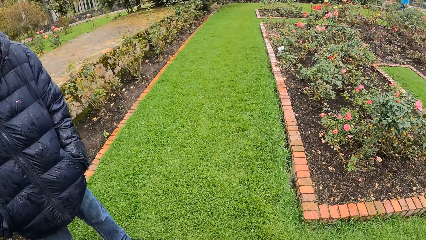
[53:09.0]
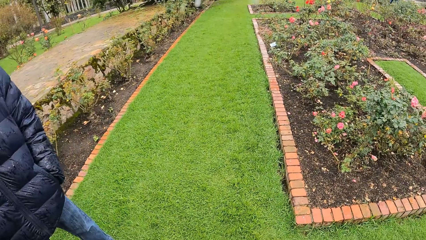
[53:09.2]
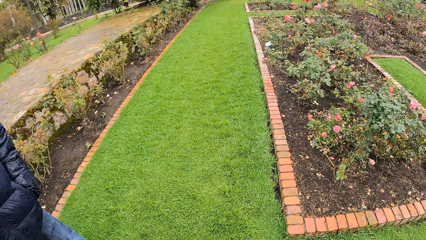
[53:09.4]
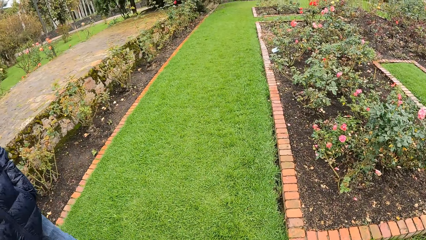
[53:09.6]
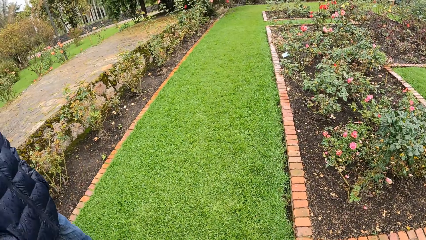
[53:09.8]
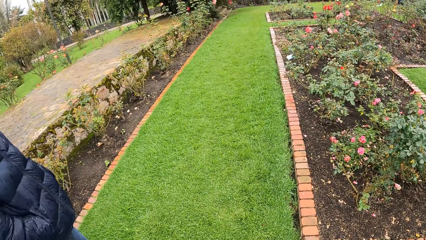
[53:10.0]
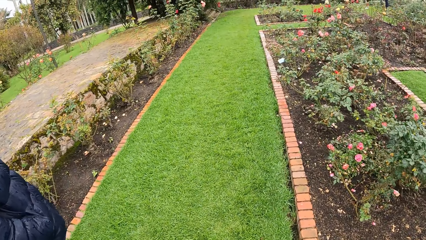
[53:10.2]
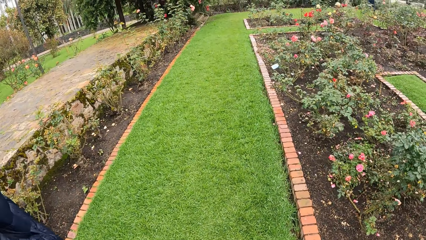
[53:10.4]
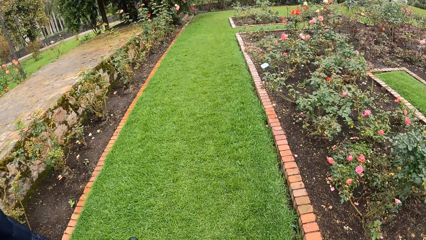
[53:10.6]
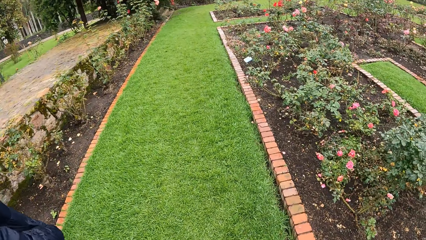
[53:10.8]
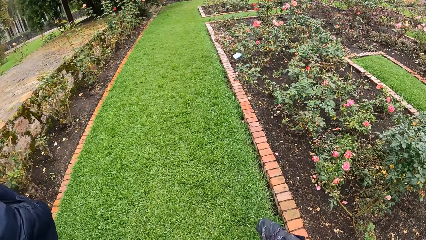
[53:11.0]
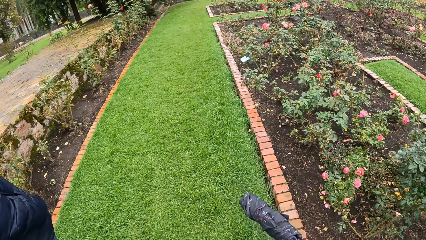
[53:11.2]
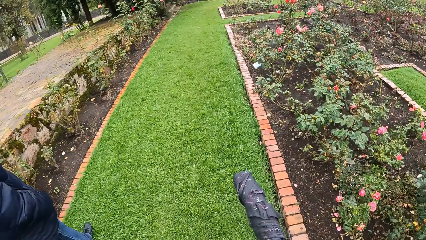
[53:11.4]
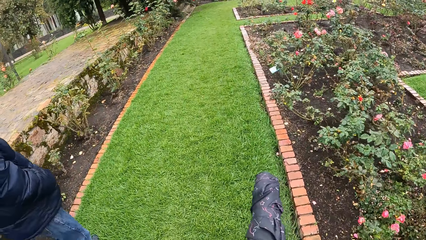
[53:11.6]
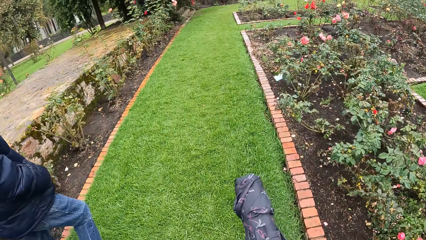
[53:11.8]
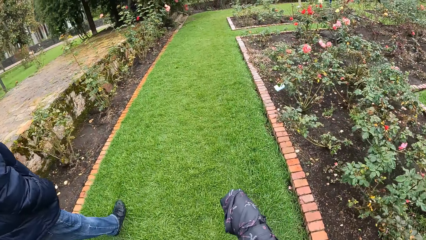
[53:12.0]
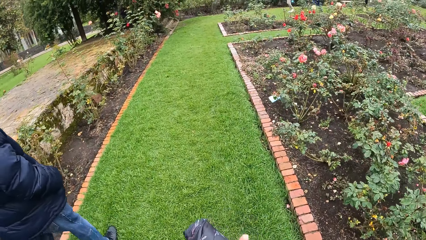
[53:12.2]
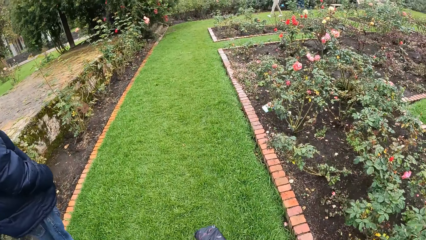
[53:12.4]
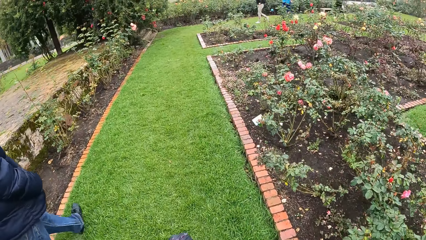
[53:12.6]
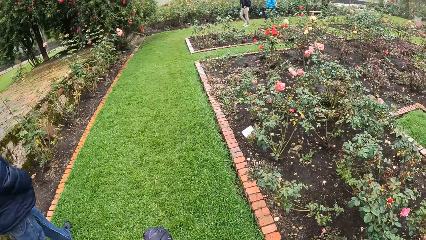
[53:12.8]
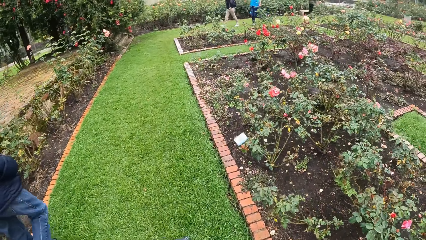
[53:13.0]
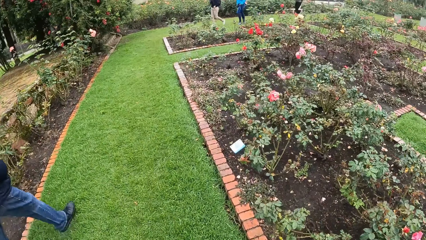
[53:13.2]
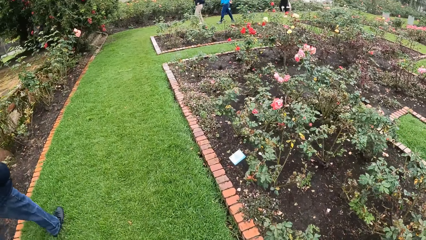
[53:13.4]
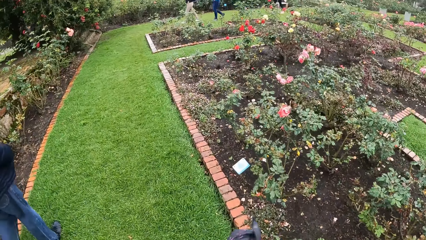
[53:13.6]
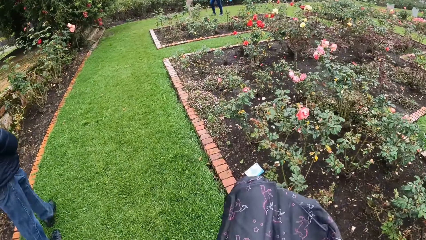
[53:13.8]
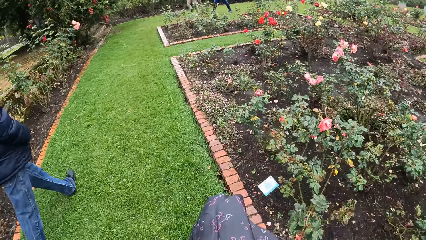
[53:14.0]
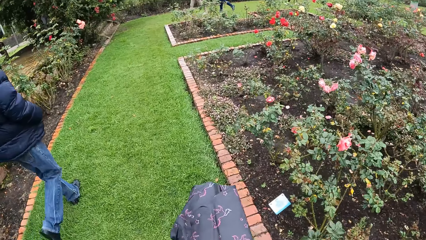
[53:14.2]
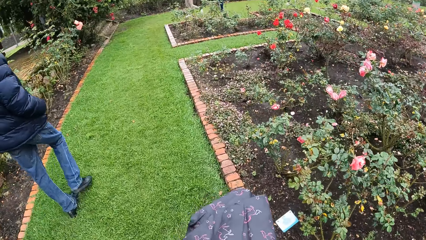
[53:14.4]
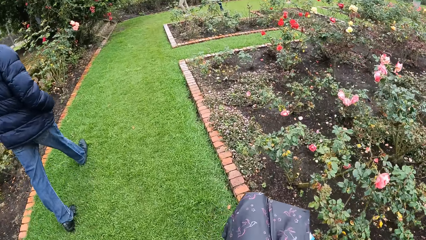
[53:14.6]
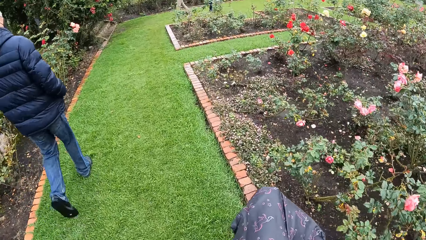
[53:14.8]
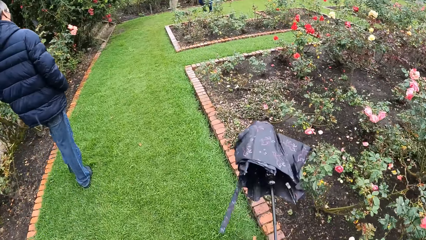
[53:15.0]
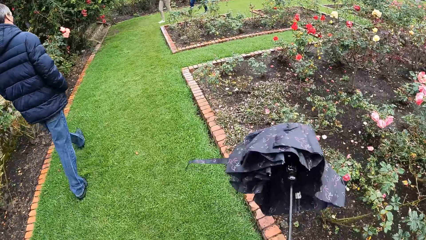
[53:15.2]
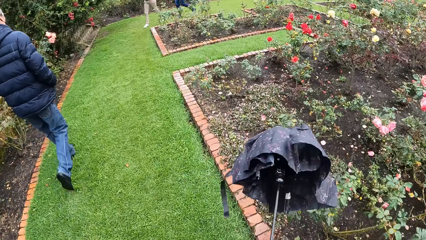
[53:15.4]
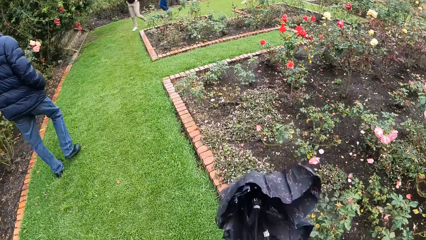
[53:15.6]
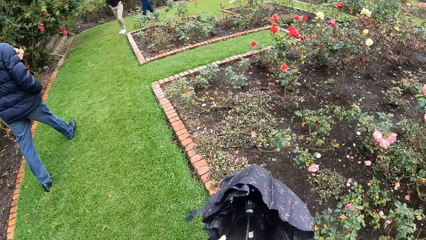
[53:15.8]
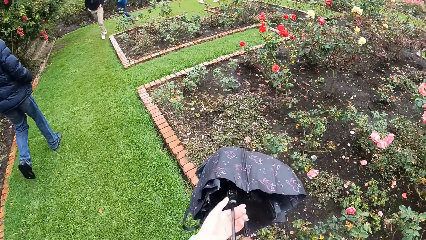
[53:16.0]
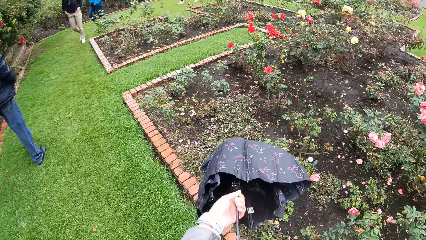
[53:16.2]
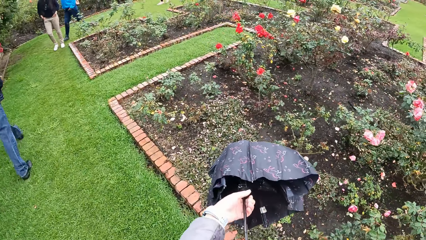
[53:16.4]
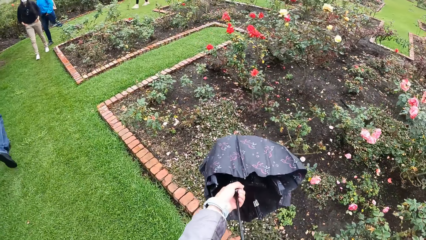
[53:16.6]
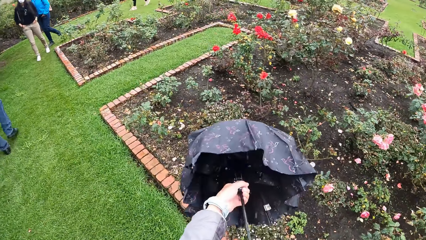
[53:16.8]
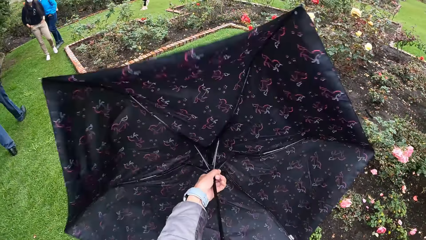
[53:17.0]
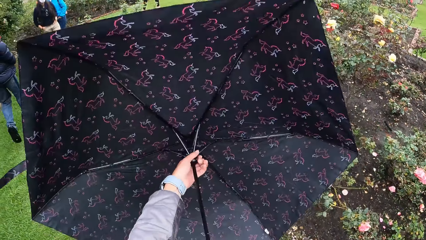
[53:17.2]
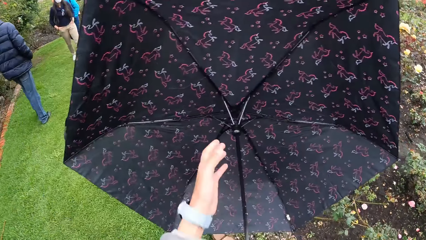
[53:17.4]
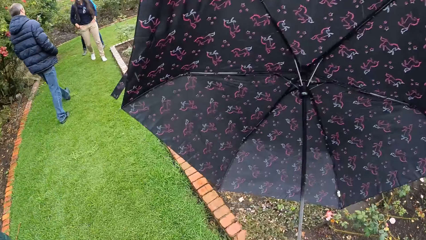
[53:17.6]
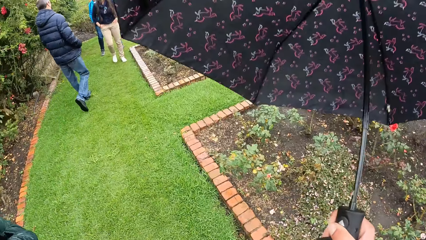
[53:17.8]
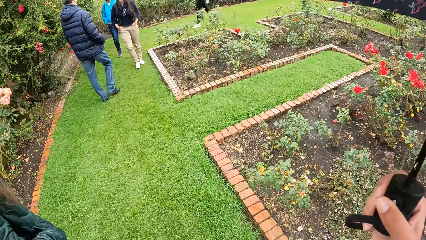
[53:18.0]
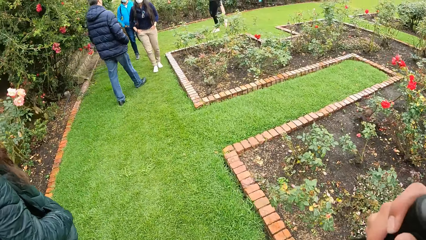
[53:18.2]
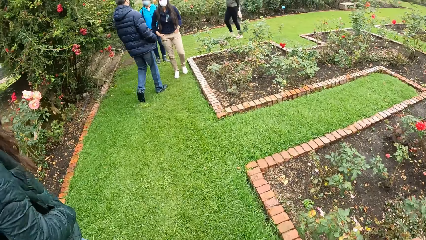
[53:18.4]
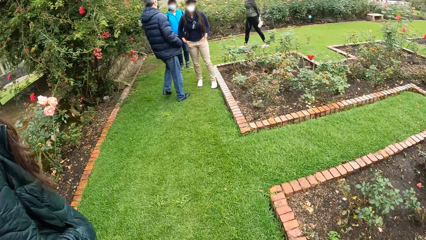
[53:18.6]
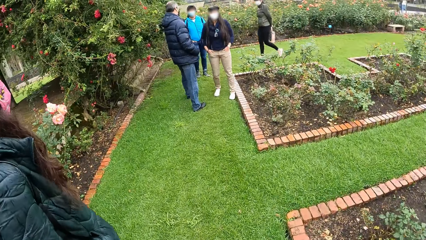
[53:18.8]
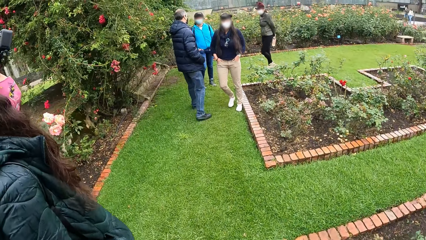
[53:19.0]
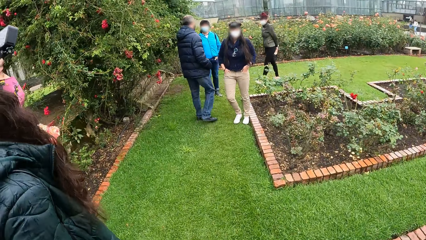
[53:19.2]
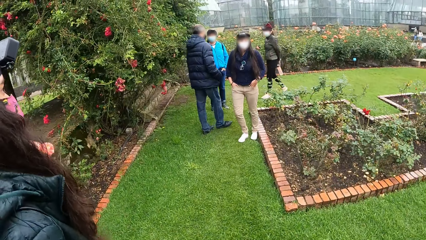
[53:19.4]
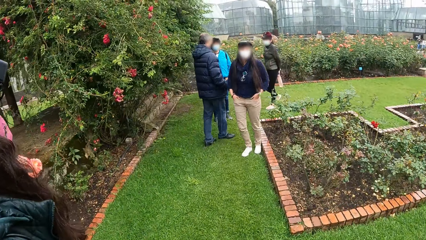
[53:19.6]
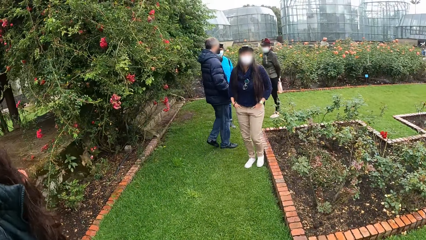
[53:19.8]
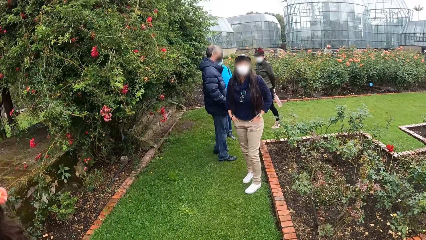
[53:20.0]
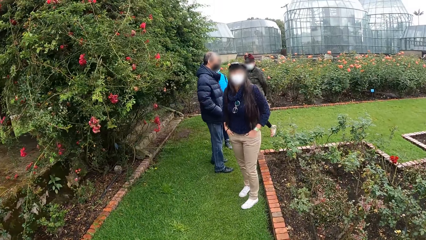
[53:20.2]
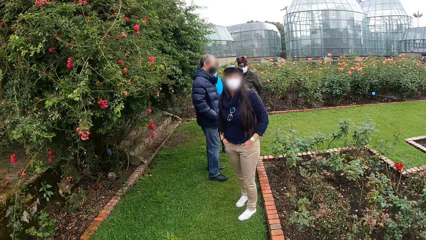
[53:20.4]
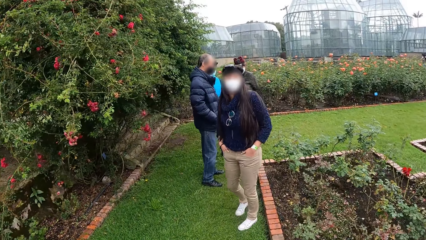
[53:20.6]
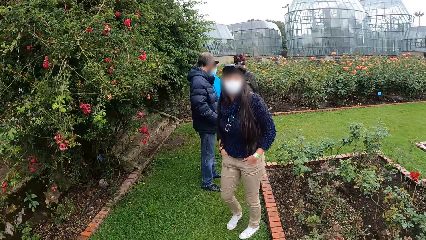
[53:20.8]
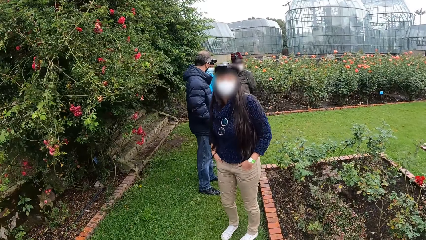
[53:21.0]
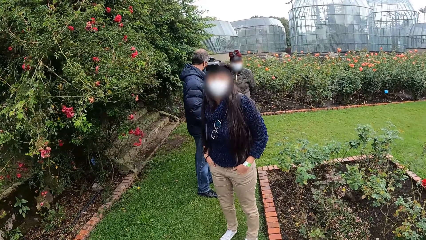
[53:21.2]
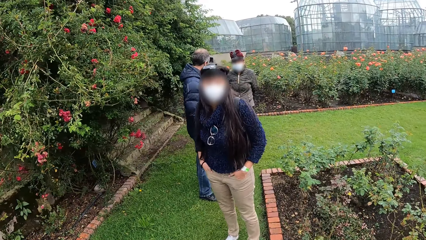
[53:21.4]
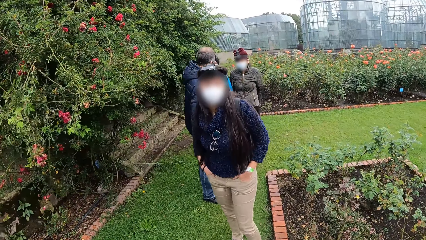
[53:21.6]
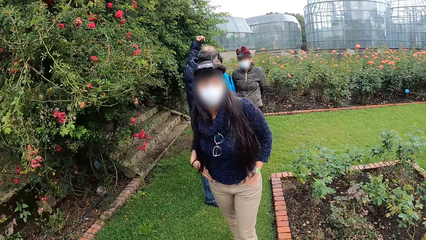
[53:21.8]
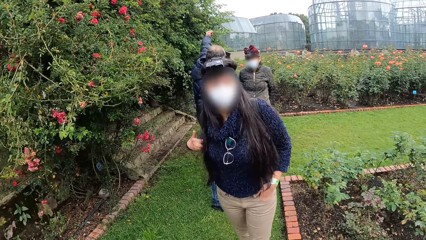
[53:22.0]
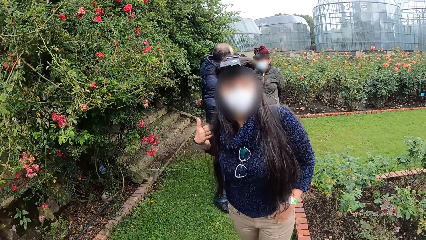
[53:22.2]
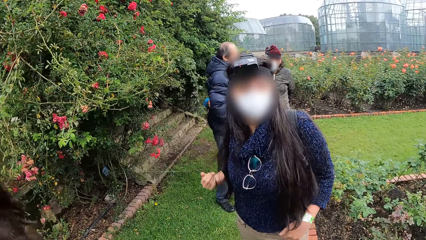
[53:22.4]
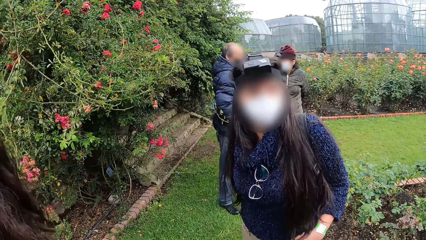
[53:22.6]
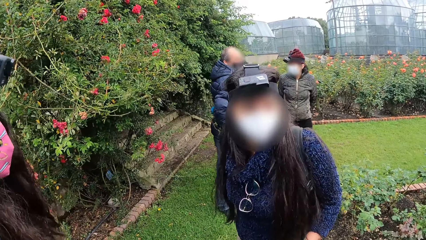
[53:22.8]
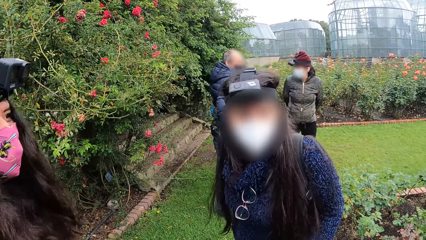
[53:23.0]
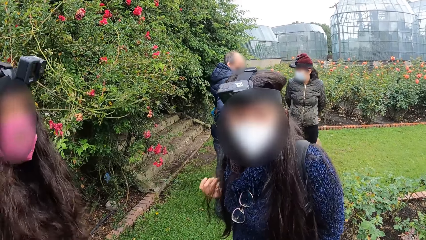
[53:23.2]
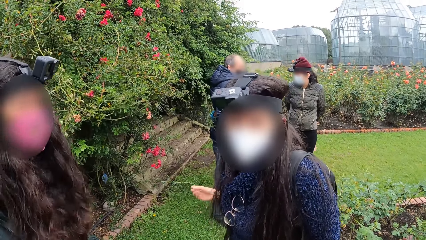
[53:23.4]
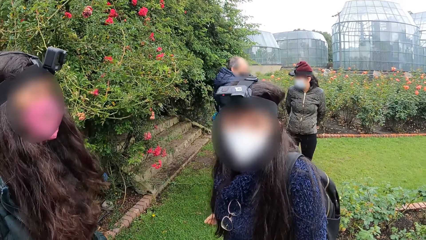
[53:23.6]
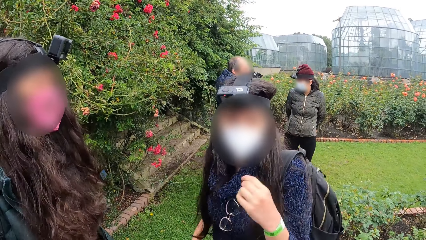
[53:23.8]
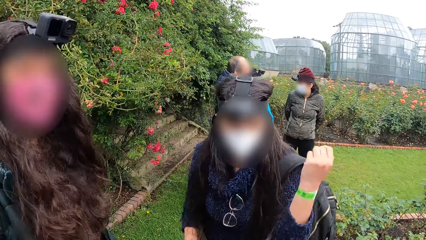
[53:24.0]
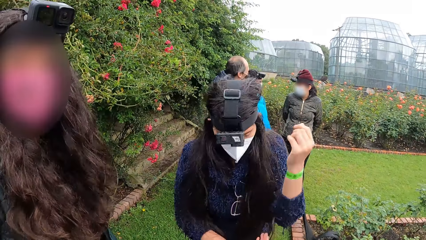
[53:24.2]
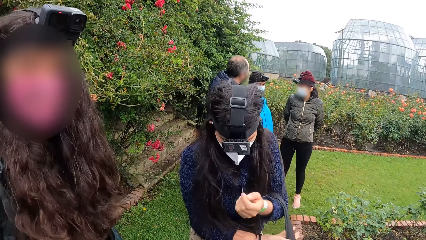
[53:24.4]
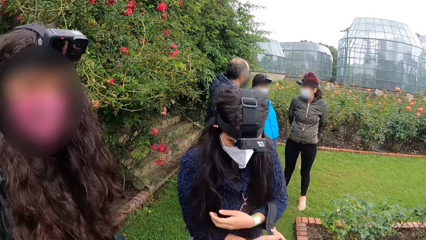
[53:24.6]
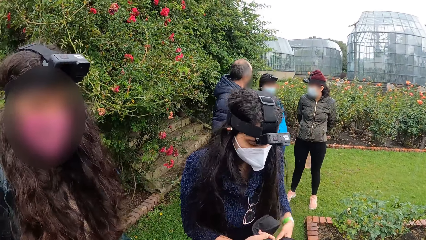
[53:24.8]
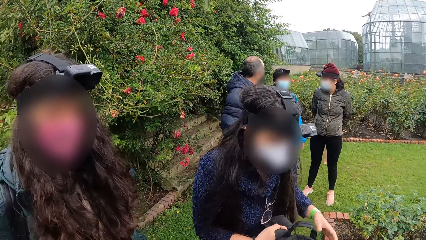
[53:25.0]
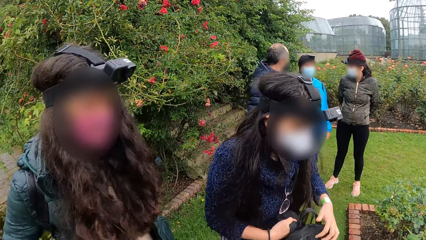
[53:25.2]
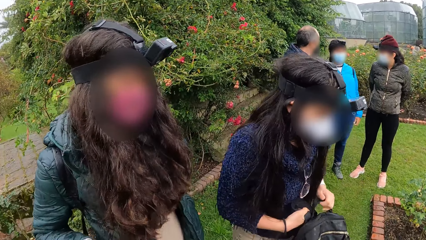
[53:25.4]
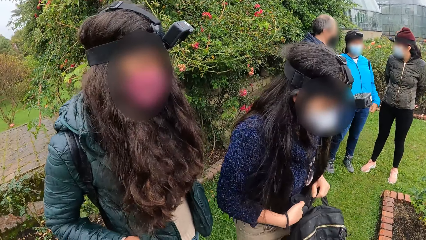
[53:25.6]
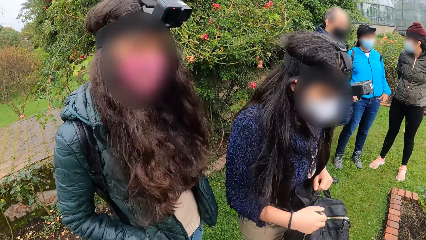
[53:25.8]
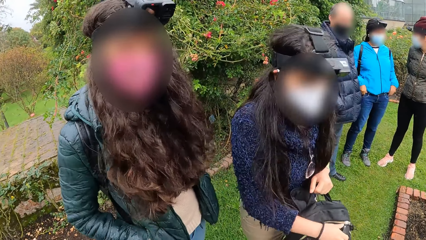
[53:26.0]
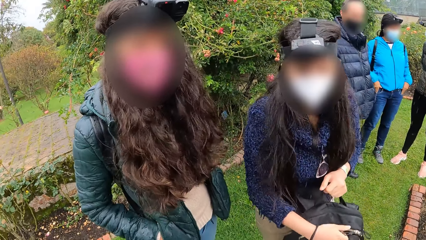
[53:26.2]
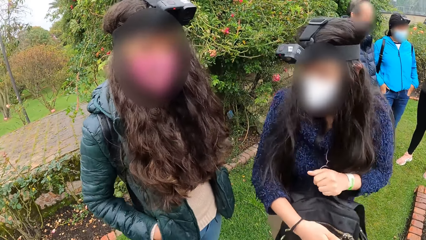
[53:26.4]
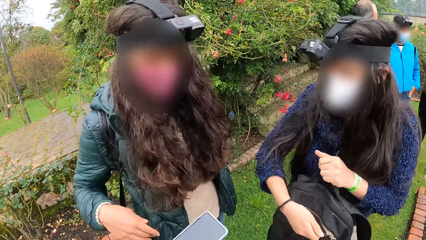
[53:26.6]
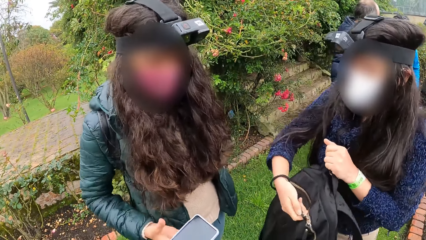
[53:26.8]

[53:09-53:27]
The man, a girl and the camera wearer walk toward three other girls in the garden. The camera wearer opens up the umbrella with both hands. The man interacts with the three girls. The camera wearer raises the umbrella up. The man interacts with two of the girls. A second girl interacts with the camera wearer. The man hugs a third girl. The first girl turns to the face of the camera wearer. The first girl interacts with the second girl and the camera wearer. The second girl removes her backpack from her back and opens up her backpack. The camera wearer passes a phone to the first girl.
